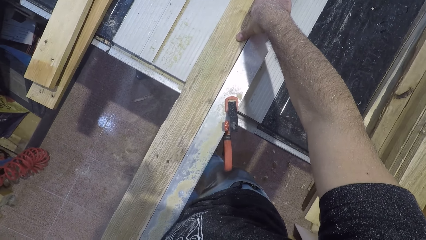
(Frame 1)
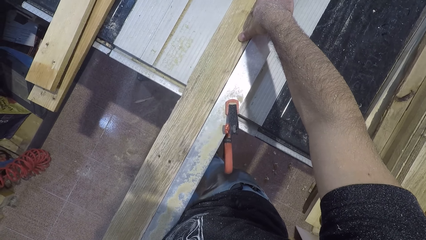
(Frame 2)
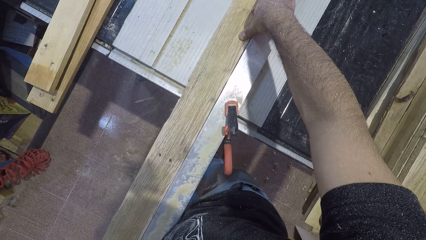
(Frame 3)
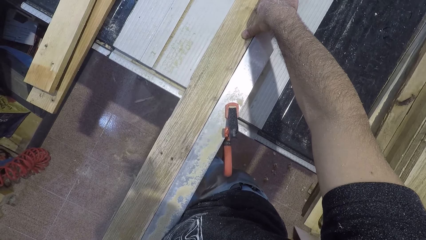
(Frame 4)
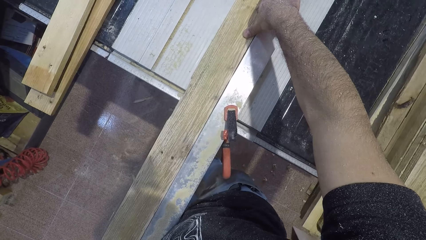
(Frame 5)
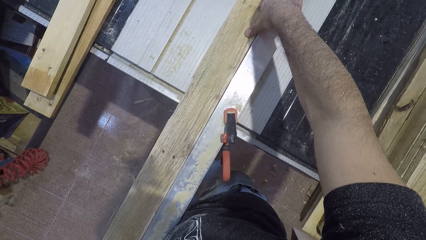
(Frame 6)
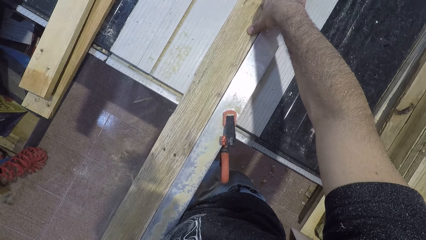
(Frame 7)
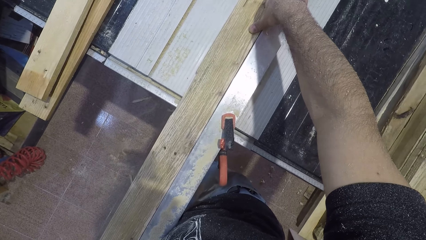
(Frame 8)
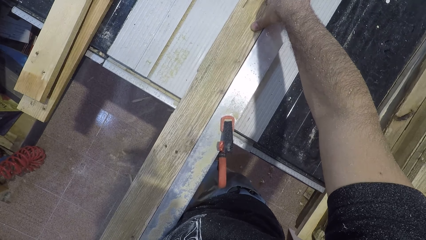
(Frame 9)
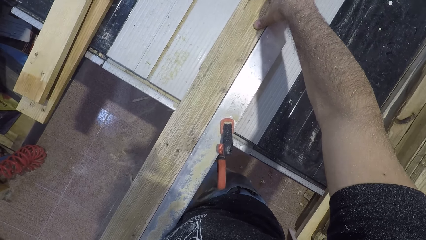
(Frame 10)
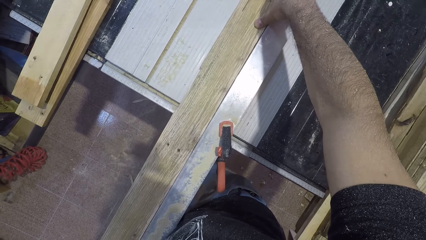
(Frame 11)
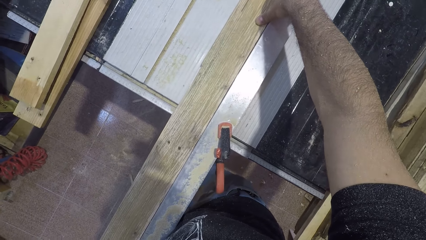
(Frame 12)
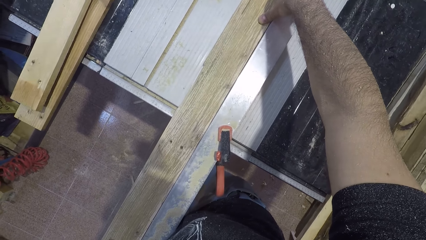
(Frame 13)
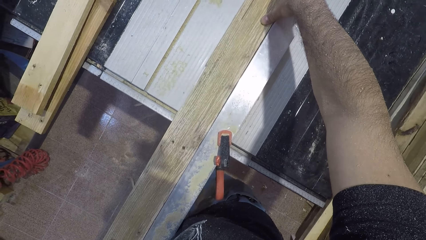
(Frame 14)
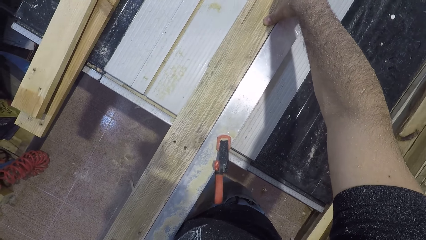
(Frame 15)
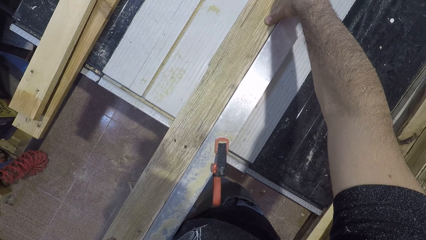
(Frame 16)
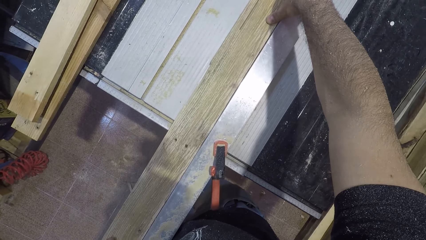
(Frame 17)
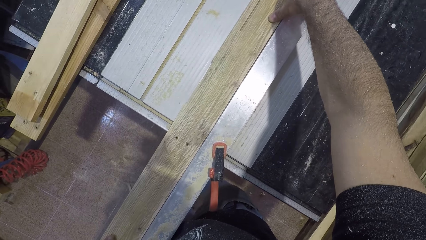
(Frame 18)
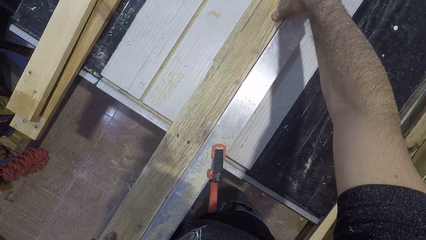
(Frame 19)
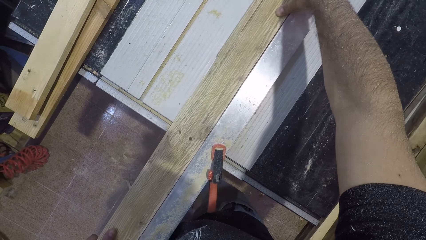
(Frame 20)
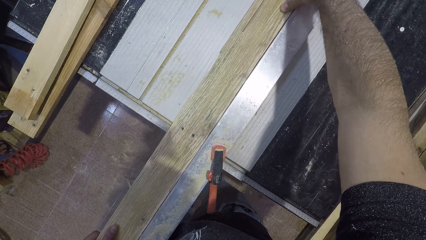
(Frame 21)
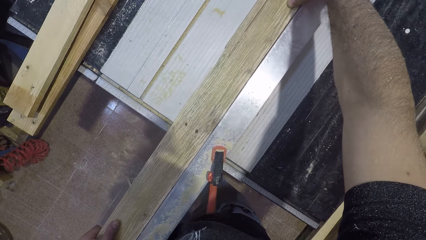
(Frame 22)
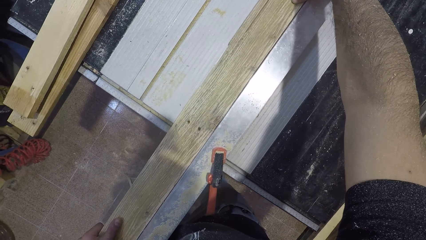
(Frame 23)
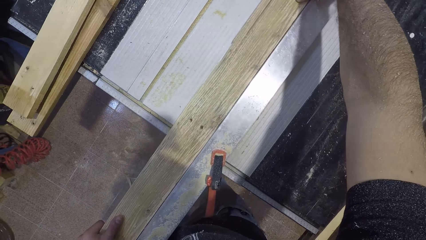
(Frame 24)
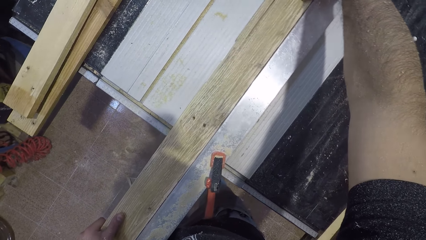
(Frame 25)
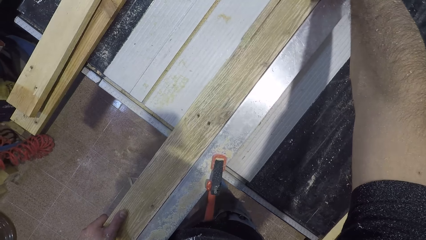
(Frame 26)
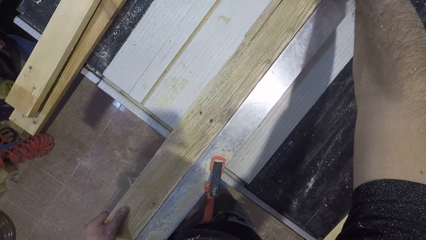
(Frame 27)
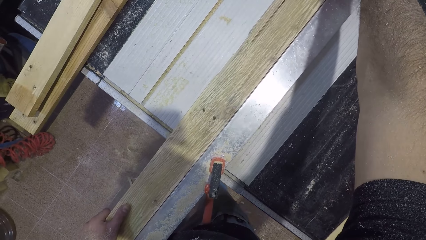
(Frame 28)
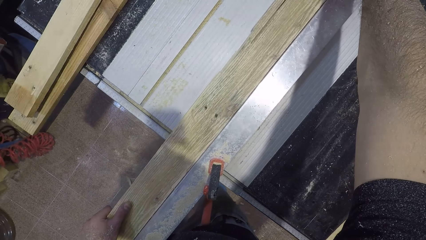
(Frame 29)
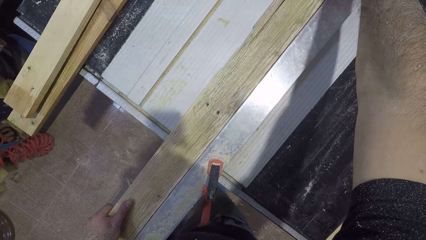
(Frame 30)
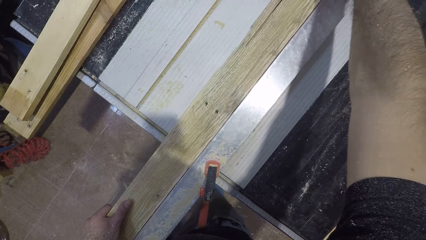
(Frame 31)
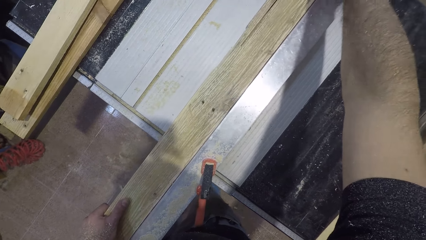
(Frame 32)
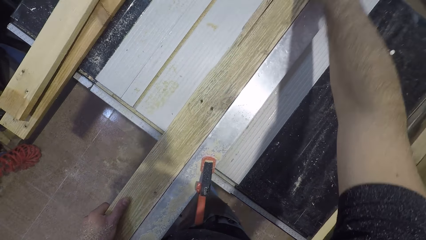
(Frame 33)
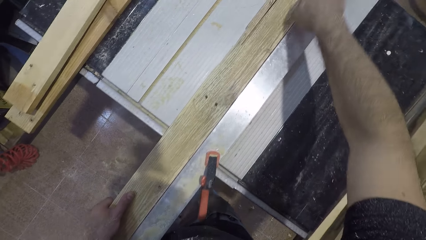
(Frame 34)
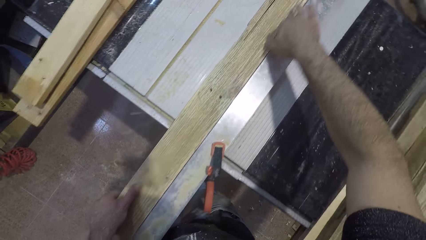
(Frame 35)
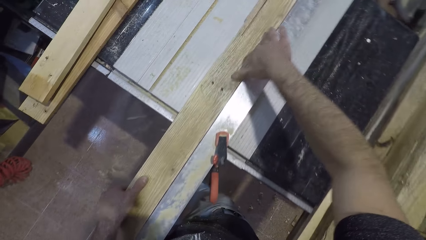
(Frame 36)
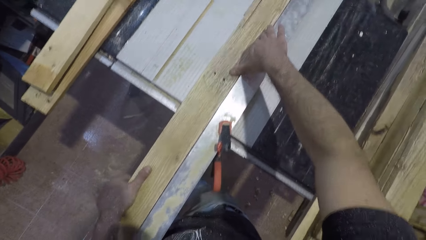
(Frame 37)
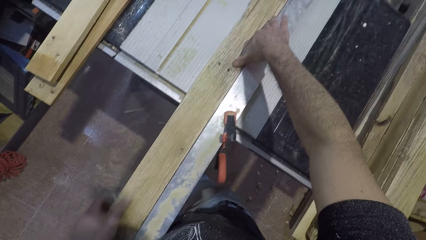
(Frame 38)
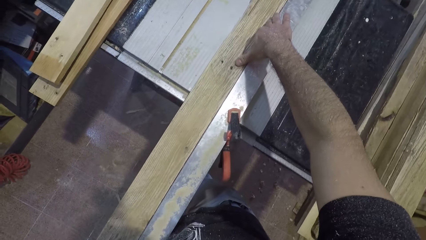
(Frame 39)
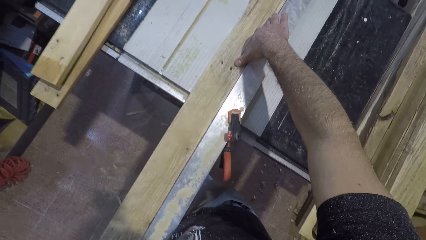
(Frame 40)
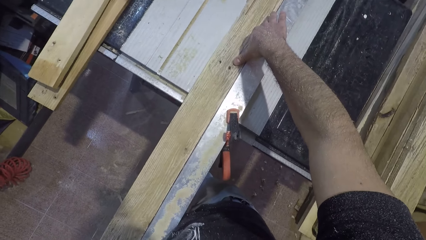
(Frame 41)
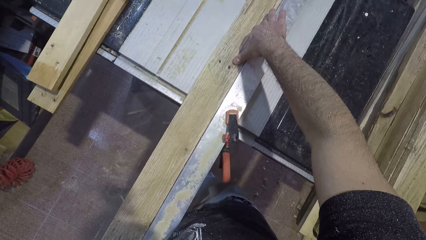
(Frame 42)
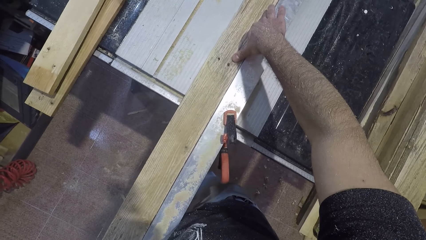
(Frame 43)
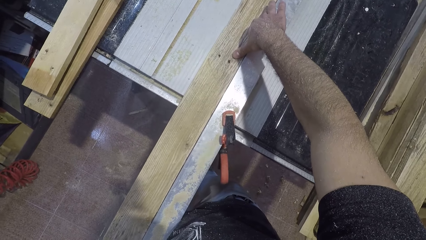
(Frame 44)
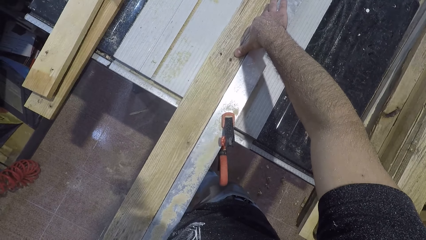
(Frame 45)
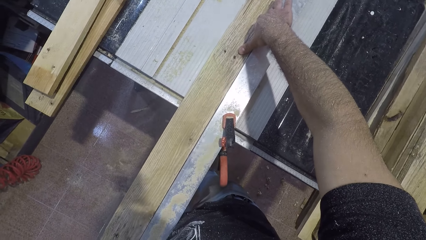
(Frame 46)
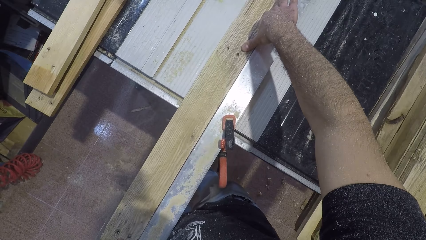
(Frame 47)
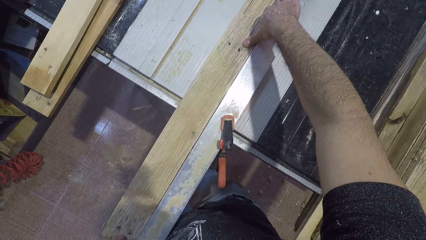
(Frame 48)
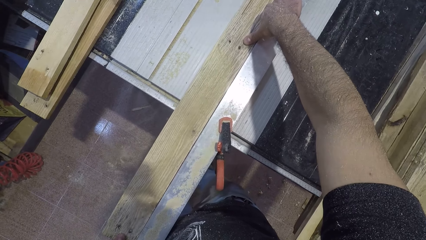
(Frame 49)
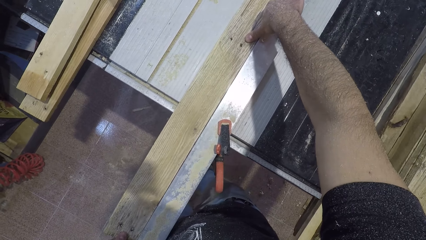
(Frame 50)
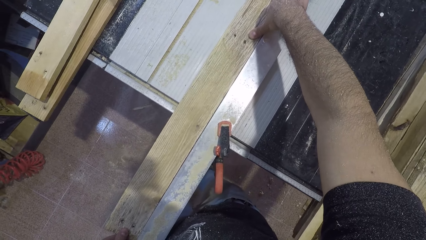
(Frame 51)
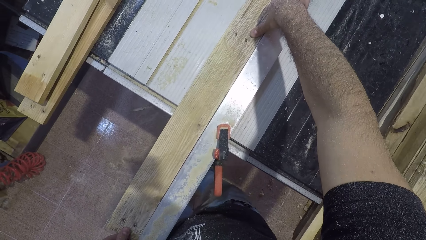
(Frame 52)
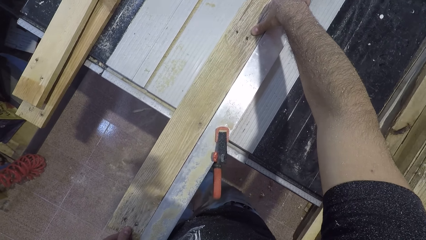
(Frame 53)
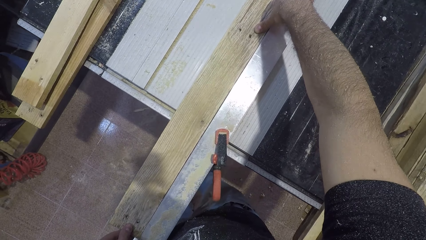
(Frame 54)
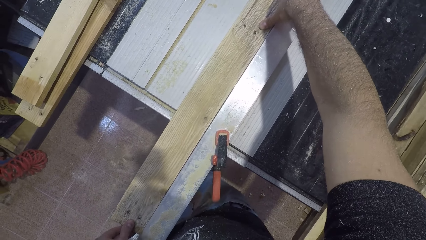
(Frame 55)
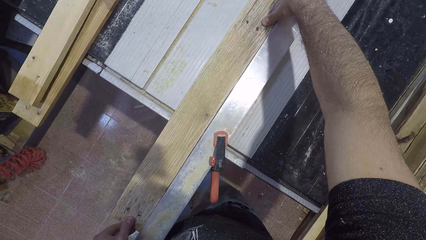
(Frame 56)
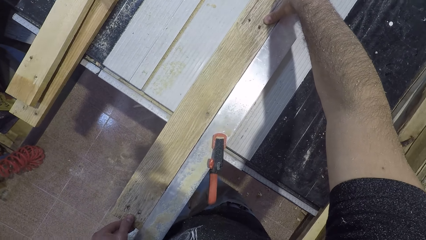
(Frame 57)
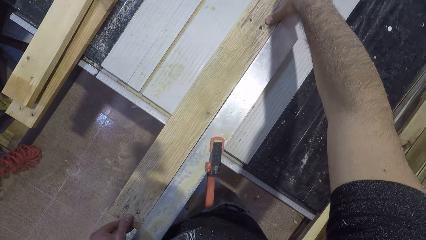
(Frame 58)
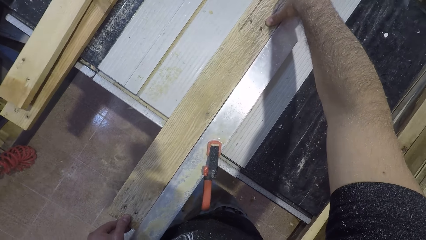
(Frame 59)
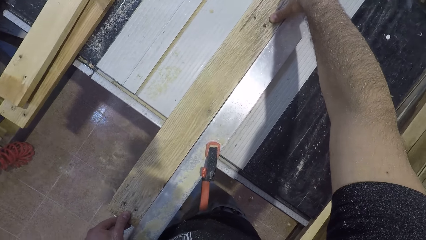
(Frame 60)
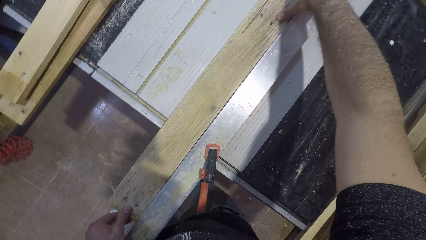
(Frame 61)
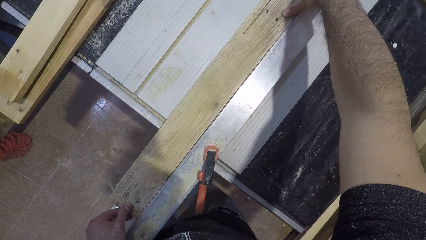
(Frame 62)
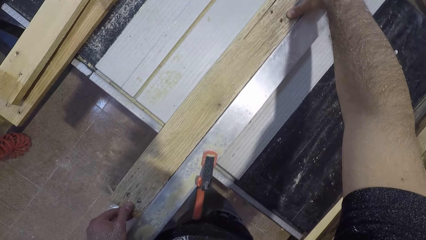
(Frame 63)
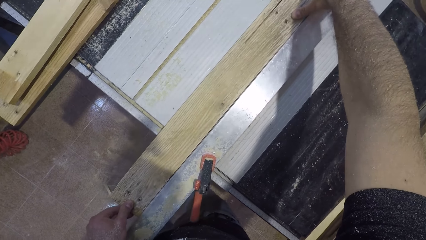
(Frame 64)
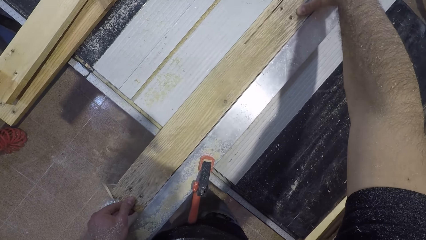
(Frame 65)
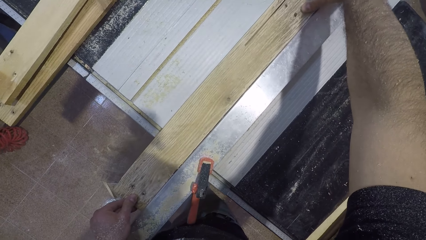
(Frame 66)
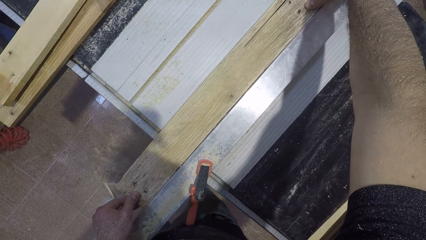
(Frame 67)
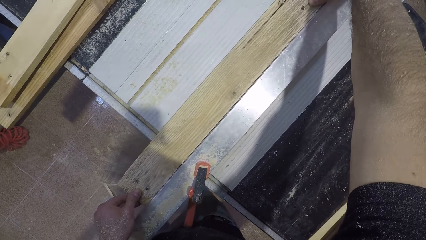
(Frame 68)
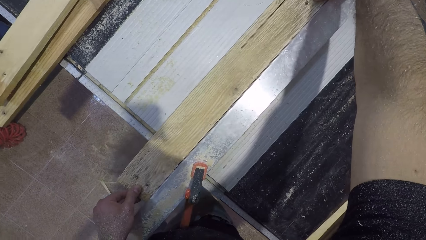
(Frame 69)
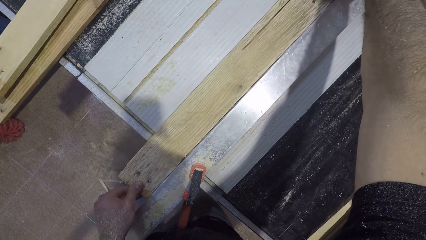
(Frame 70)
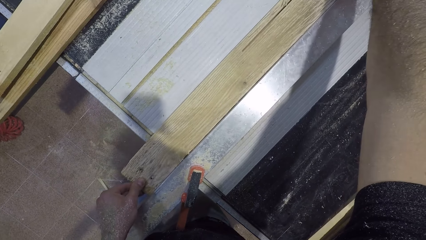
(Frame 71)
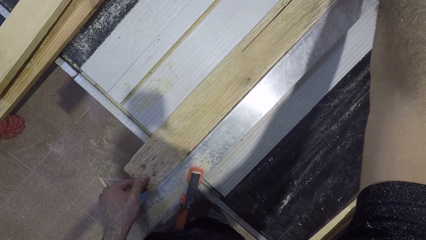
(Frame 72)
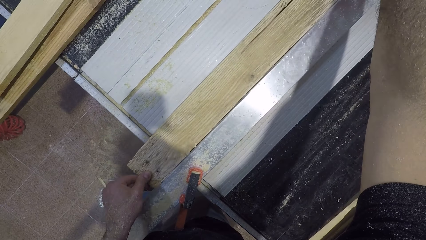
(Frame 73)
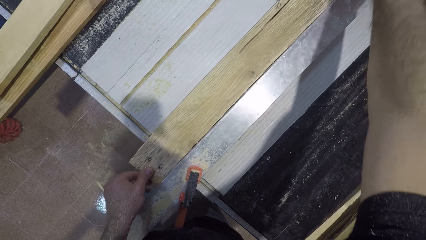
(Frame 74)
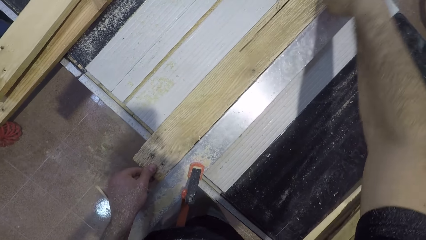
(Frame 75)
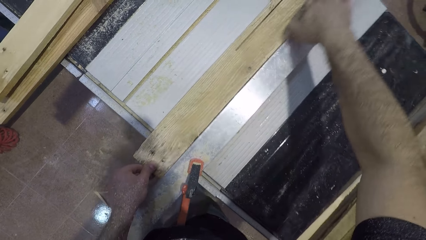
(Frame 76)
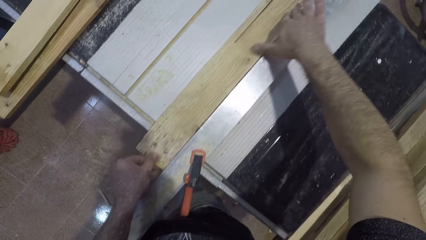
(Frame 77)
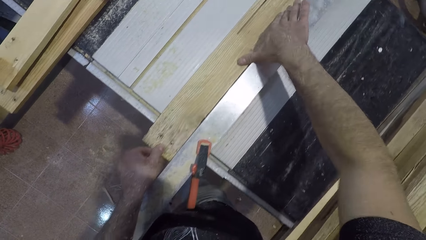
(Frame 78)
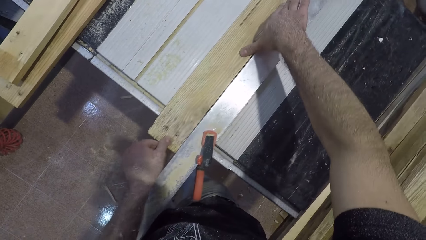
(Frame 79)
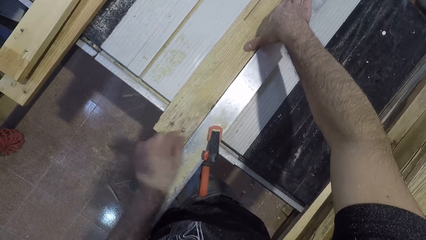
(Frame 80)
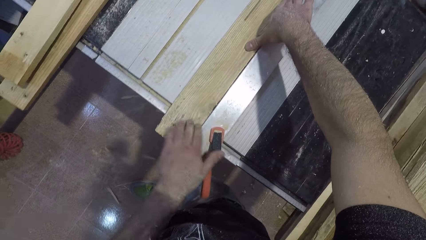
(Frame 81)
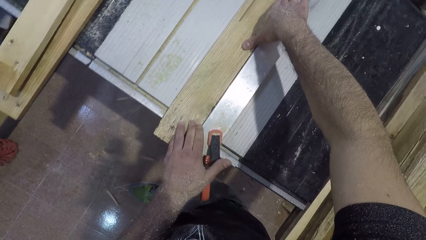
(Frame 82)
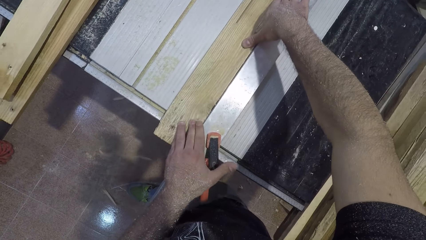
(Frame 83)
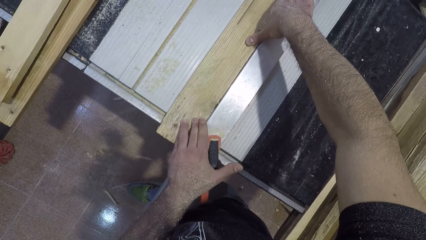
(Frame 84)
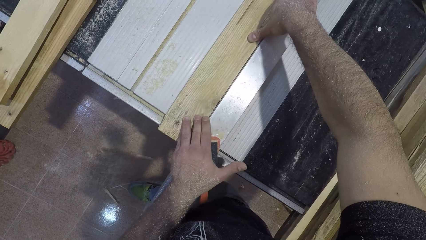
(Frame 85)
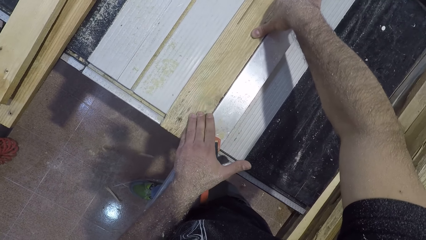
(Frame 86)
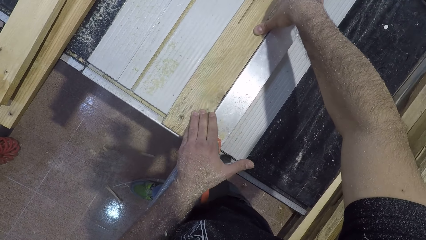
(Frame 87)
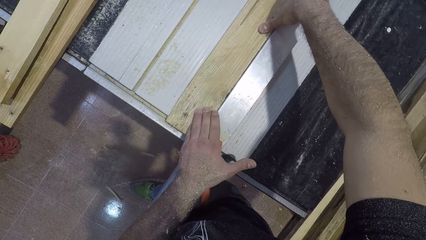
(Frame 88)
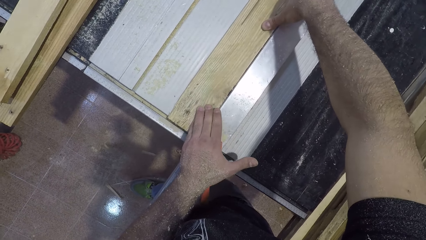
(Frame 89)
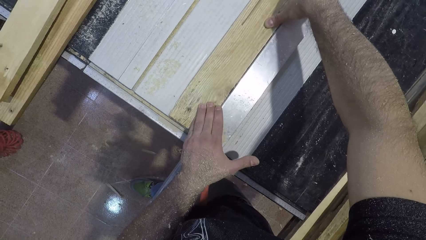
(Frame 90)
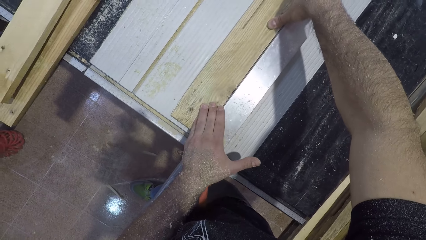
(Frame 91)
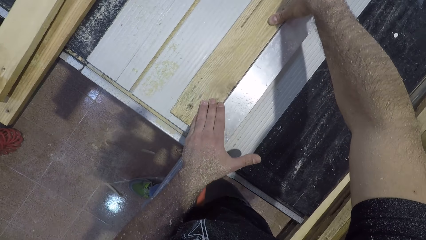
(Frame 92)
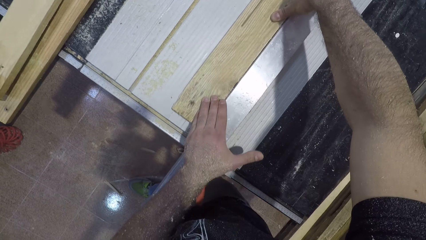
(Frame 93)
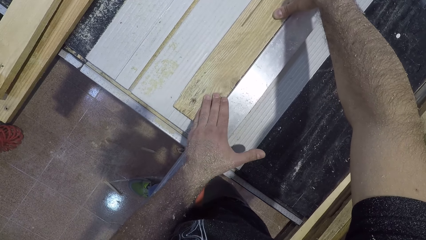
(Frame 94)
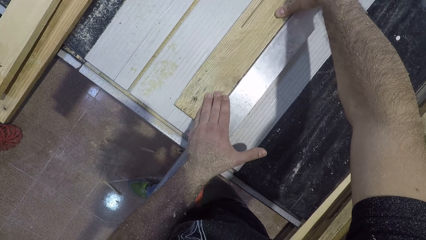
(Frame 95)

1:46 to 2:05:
The camera wearer adjusts the wood.
